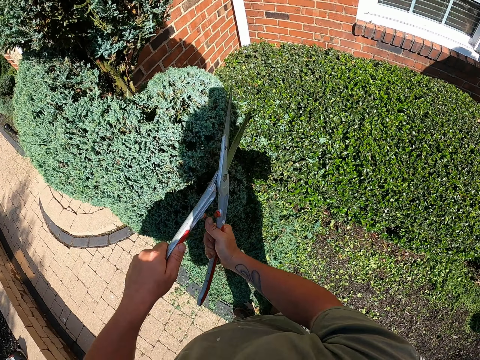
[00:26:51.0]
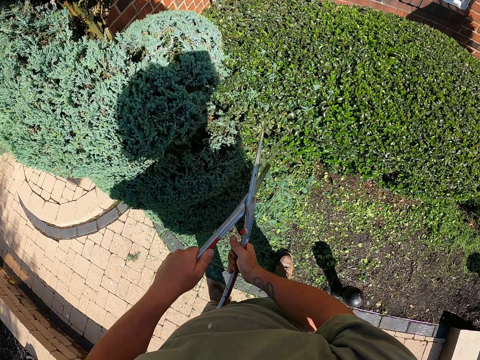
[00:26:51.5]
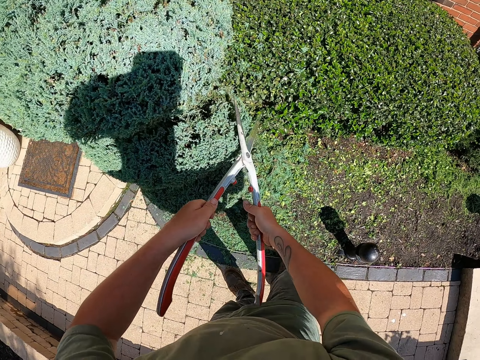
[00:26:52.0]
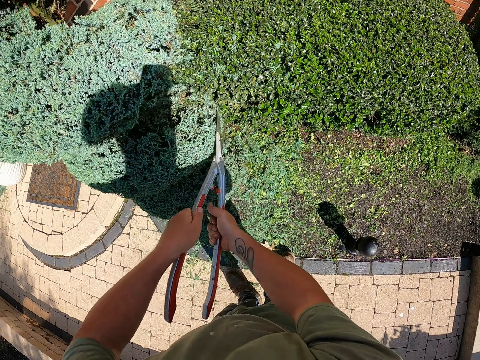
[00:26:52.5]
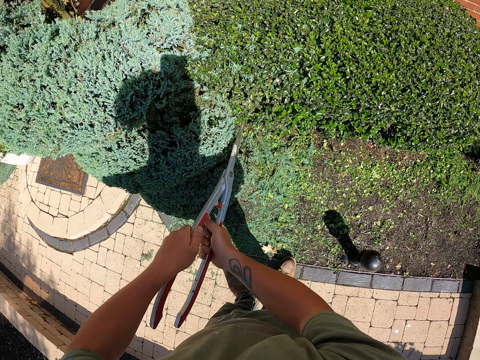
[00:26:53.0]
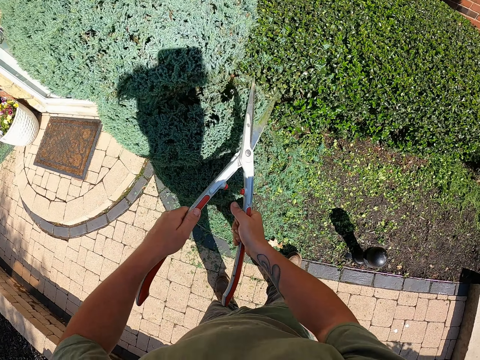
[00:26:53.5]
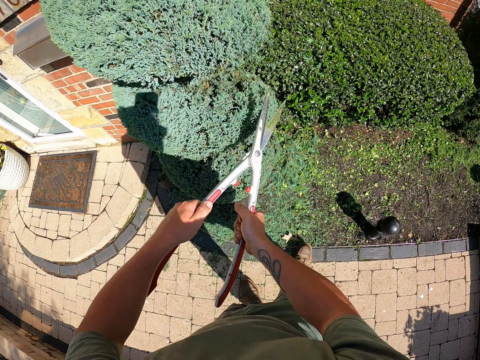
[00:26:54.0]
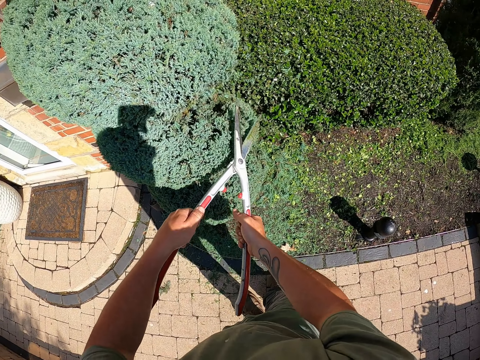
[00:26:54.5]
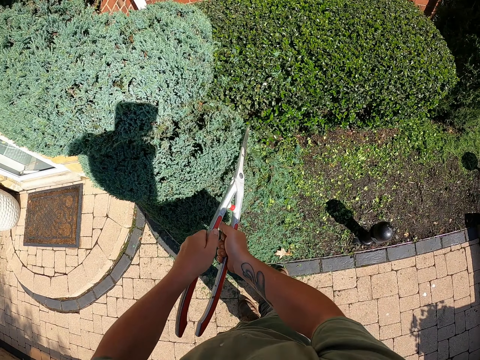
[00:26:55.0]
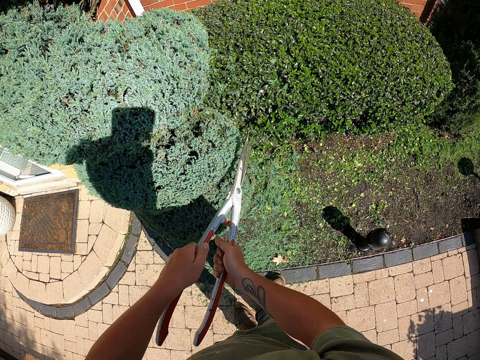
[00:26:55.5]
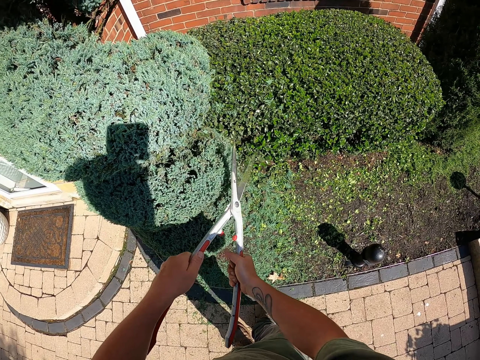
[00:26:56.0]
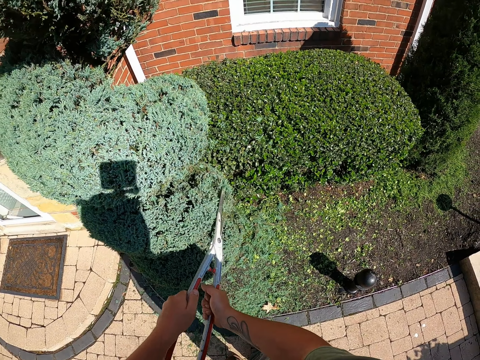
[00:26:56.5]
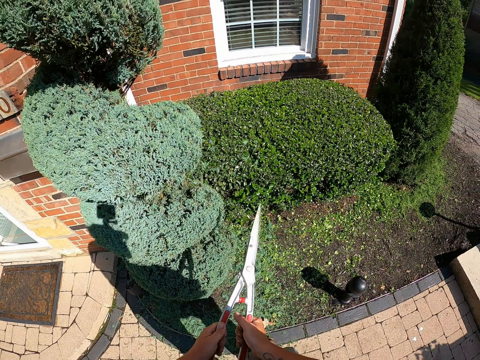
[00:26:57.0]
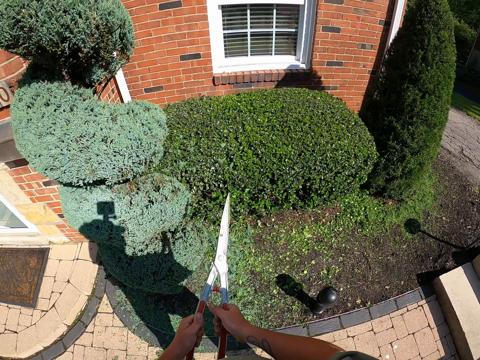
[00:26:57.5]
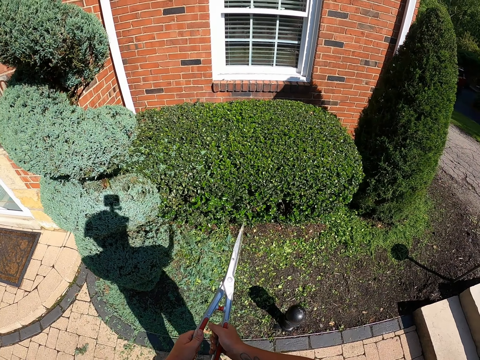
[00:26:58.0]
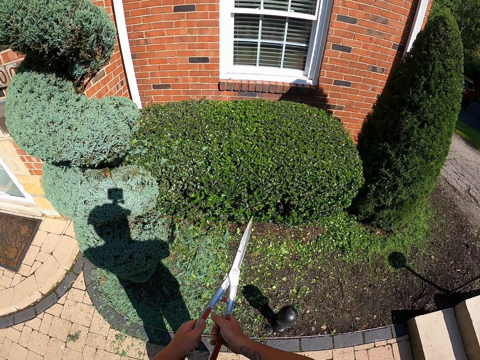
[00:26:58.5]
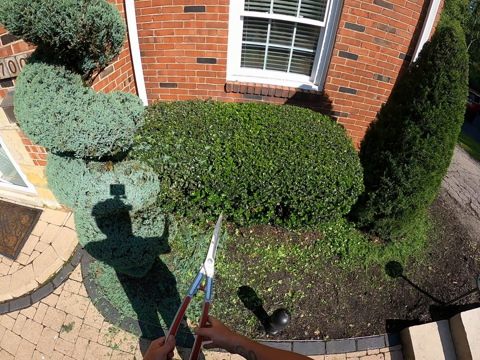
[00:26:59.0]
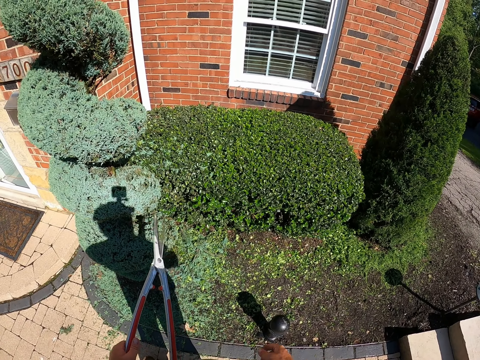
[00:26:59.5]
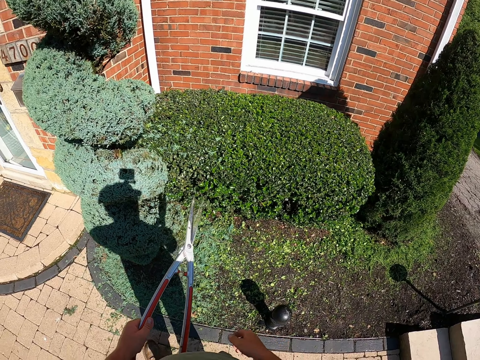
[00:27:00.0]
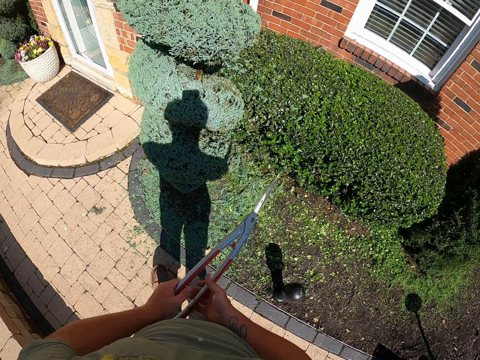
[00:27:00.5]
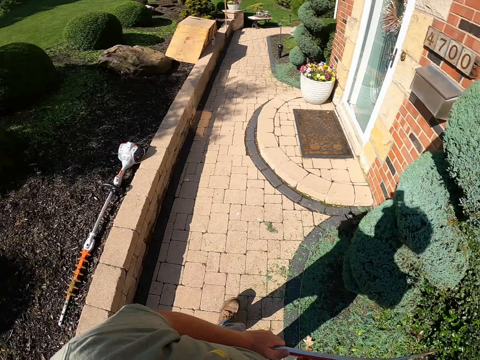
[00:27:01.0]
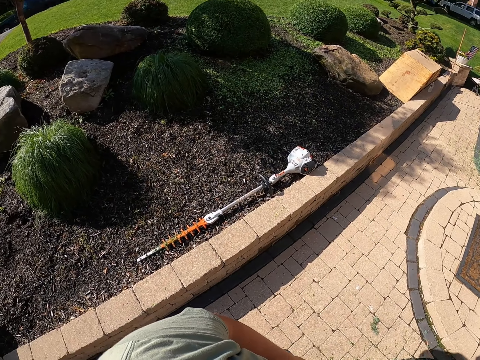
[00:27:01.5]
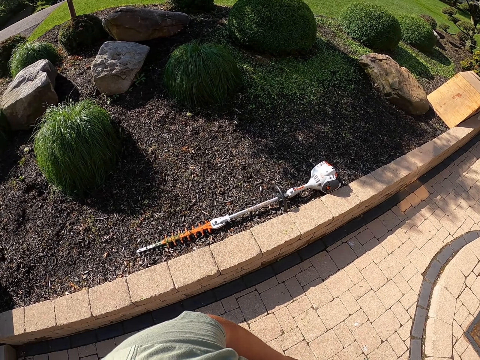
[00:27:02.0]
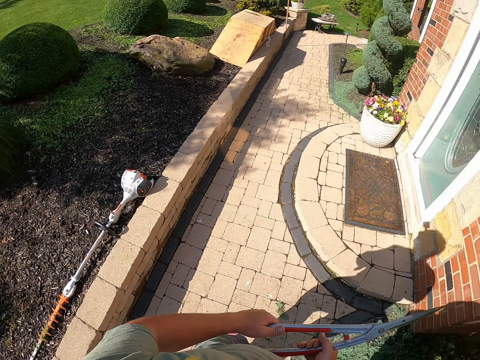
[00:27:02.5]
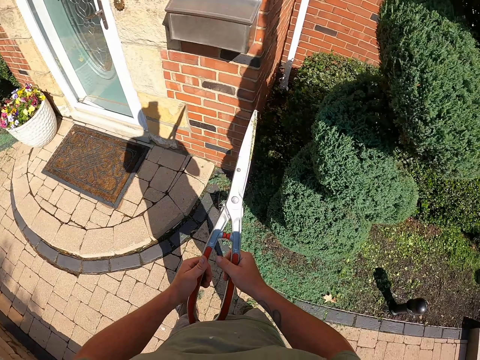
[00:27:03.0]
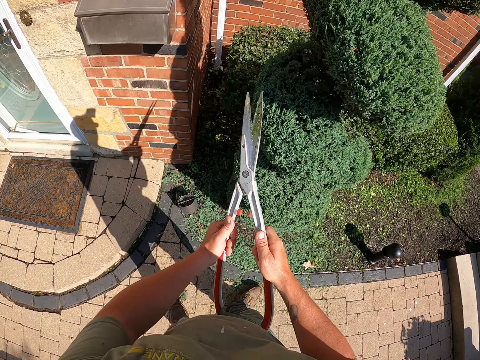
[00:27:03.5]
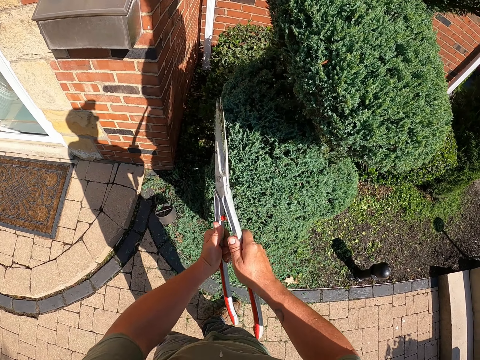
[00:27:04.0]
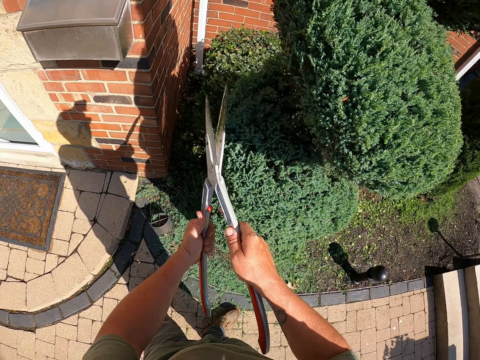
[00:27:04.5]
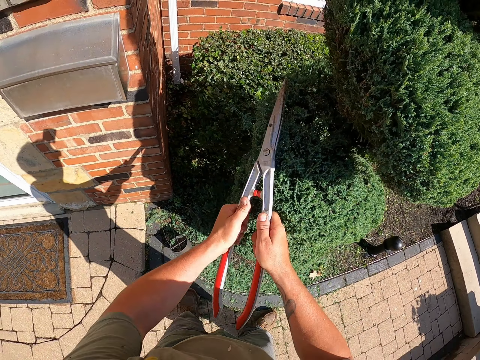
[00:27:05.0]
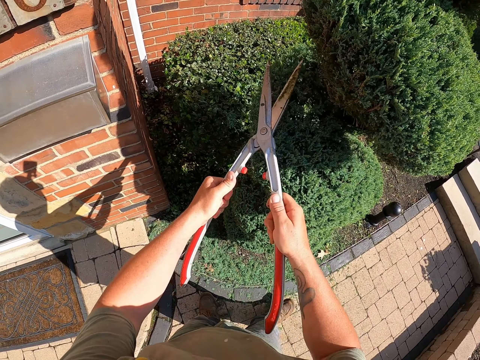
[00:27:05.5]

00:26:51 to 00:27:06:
The camera wearer moves the garden shear. They trim the tree with the garden shear. They move the garden shear. They look around. They hold the shear with both hands. They make a step. They lift the garden shear. They trim the tree with the garden shear.

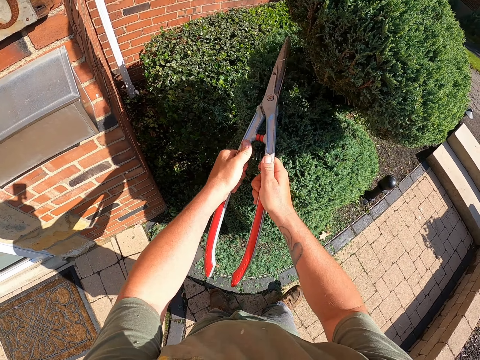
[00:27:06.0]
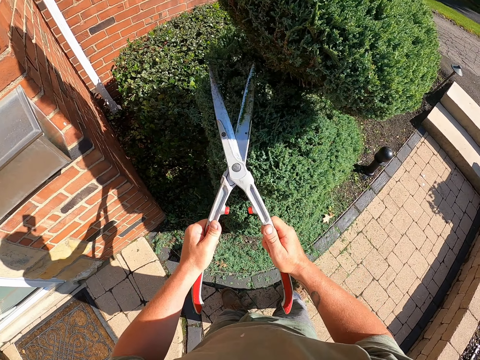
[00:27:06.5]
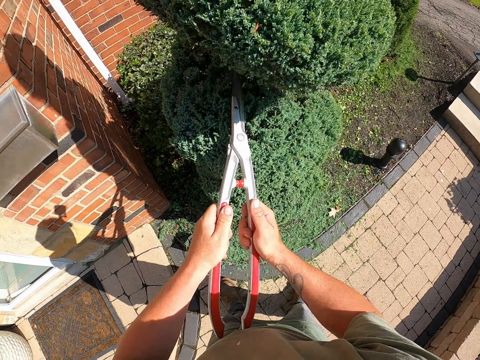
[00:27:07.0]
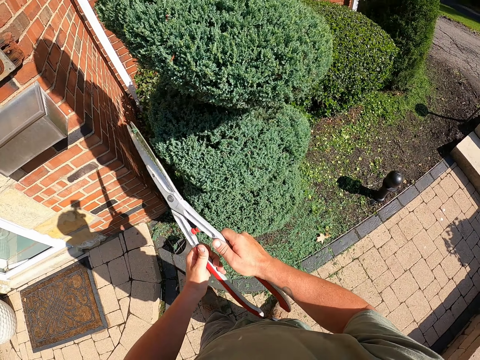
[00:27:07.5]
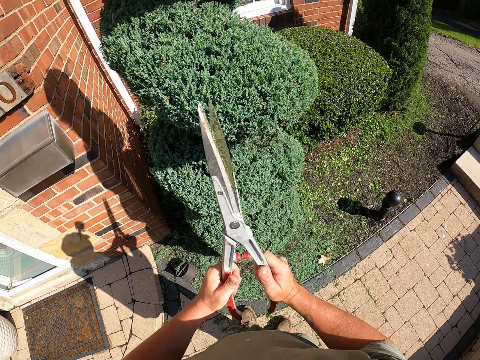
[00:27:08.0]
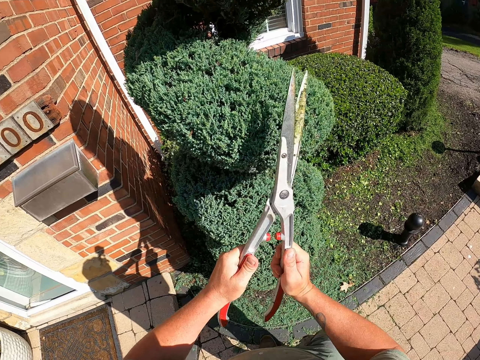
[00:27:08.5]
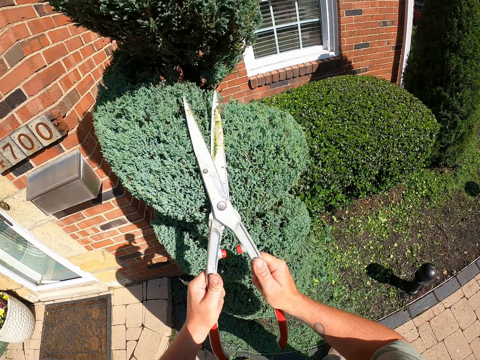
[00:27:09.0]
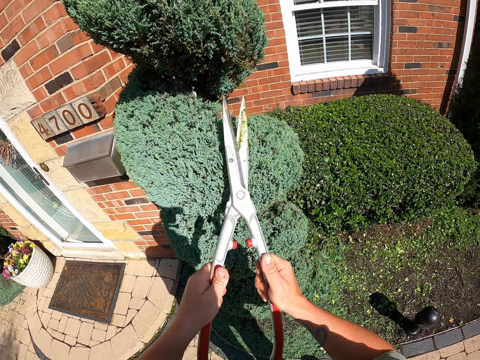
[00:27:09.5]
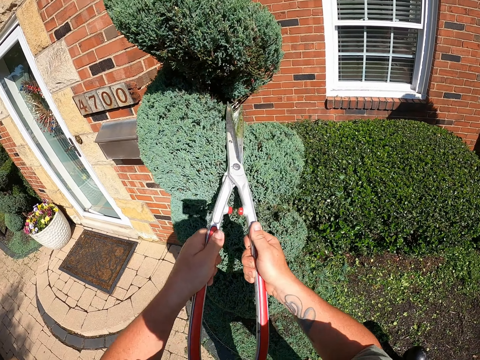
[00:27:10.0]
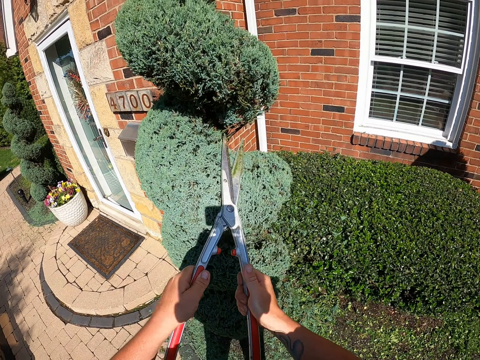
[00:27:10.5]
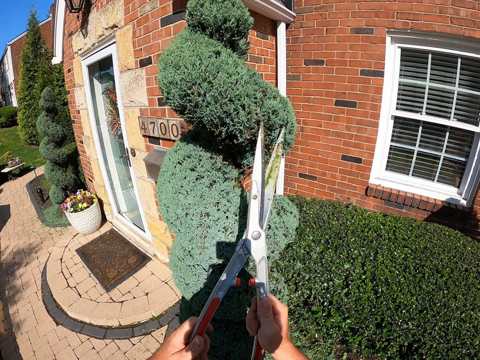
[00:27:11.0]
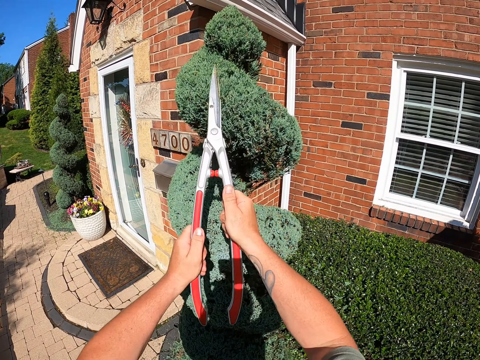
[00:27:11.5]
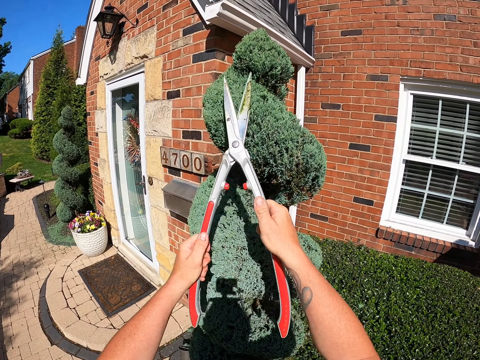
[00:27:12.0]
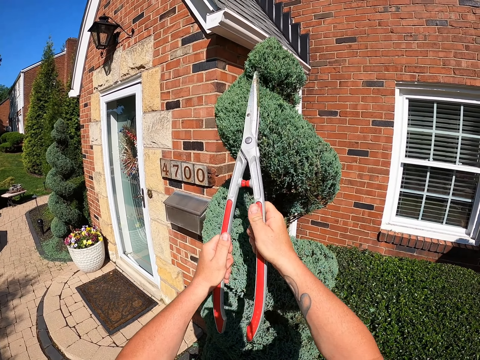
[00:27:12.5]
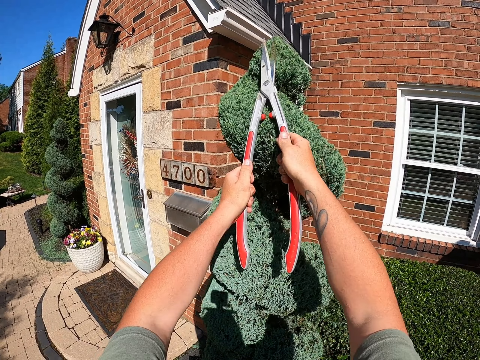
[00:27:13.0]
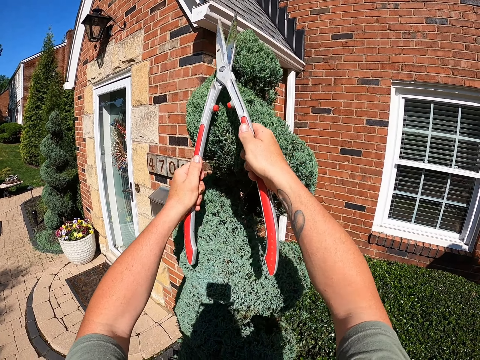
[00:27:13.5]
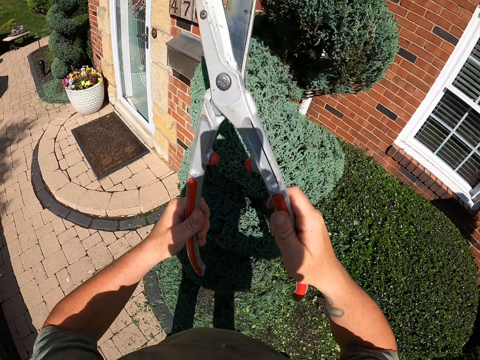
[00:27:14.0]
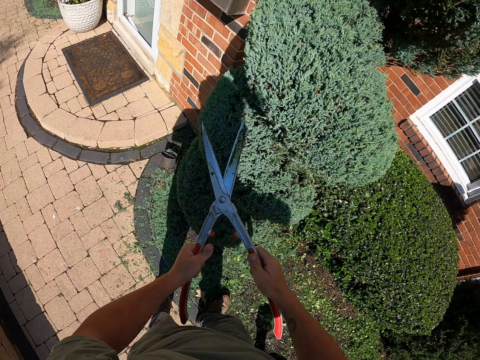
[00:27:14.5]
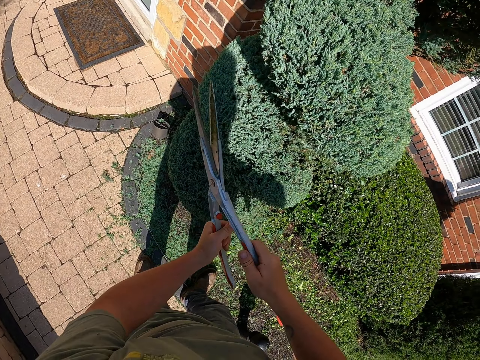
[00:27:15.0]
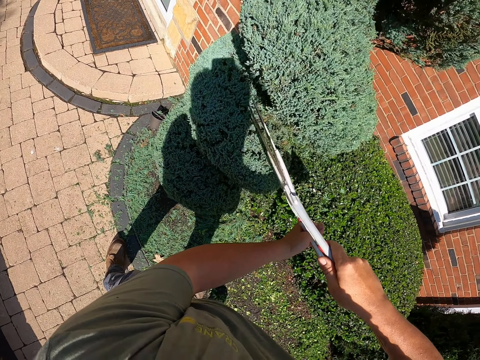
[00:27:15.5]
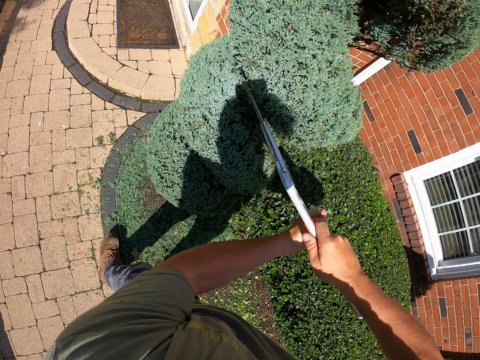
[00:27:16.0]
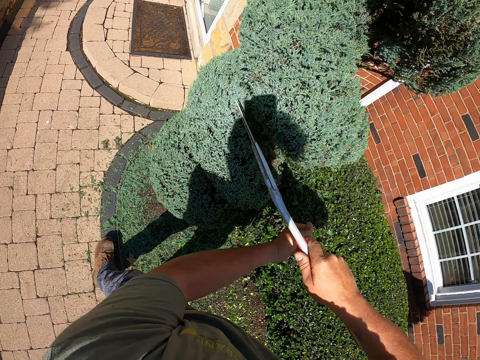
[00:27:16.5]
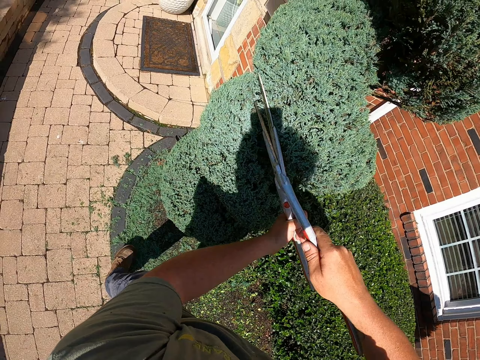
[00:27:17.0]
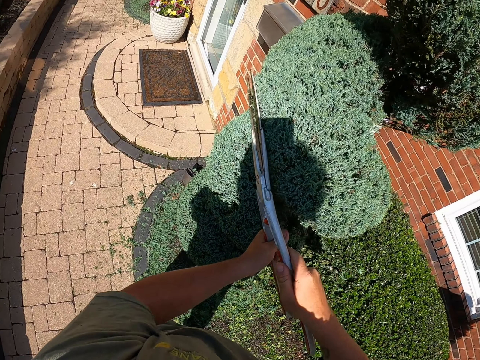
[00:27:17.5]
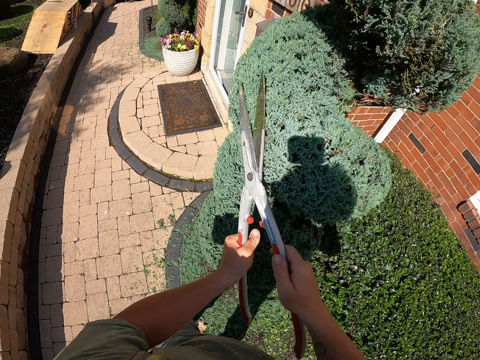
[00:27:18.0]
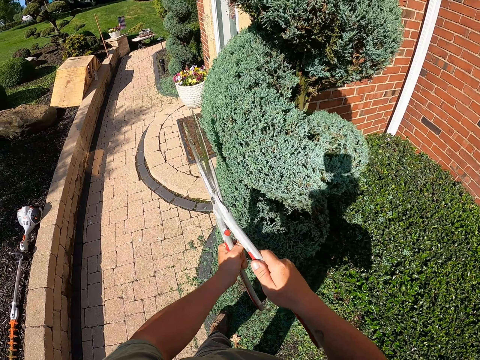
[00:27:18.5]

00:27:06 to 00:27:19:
The camera wearer lifts the garden shear. They trim the tree with the garden shear. They pull back the garden shear. They trim the tree with the garden shear.
